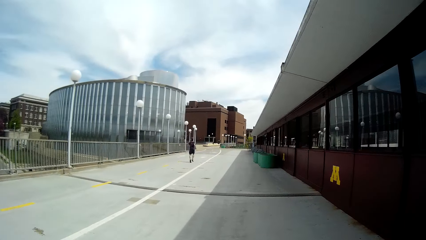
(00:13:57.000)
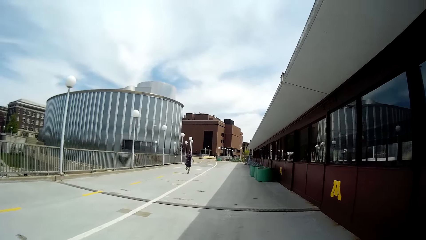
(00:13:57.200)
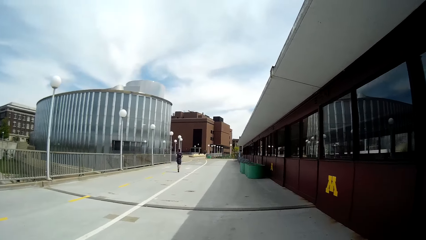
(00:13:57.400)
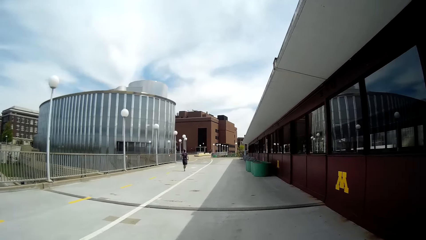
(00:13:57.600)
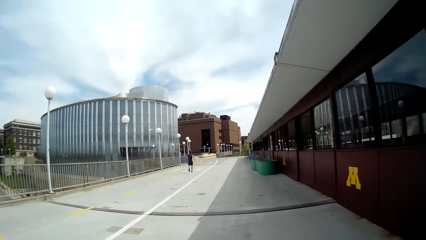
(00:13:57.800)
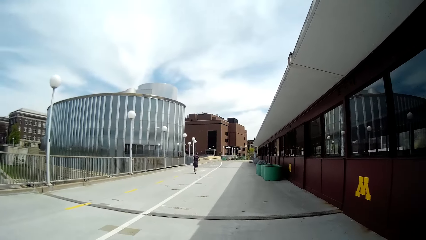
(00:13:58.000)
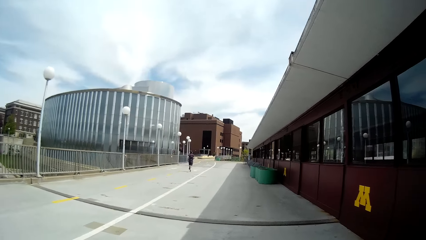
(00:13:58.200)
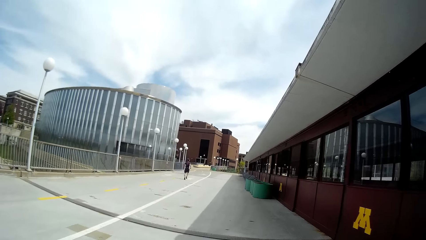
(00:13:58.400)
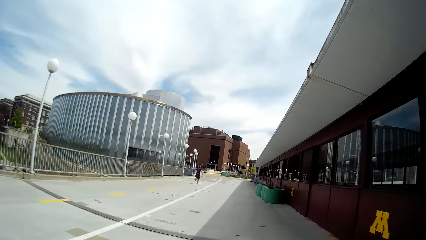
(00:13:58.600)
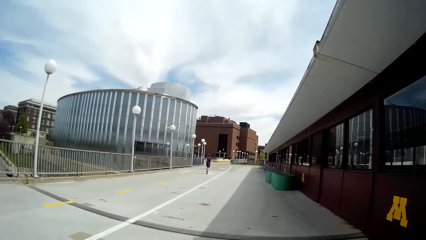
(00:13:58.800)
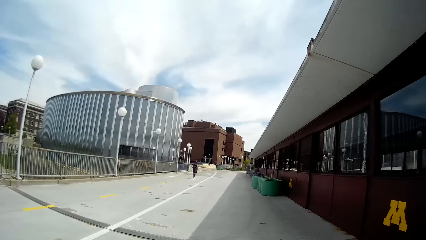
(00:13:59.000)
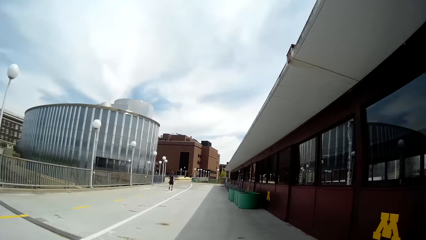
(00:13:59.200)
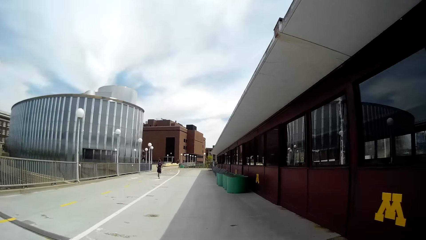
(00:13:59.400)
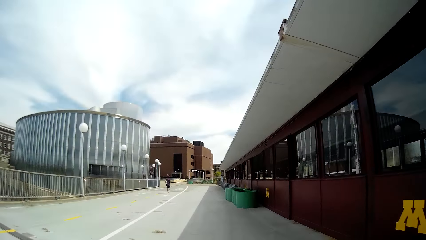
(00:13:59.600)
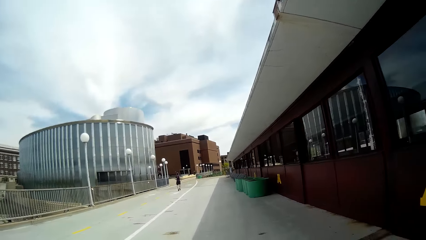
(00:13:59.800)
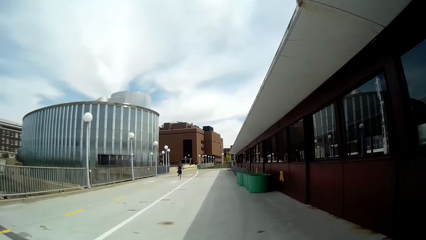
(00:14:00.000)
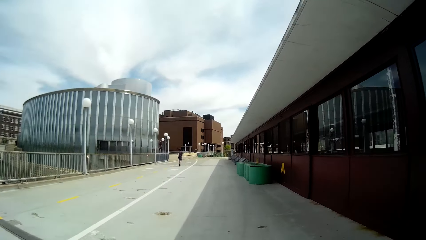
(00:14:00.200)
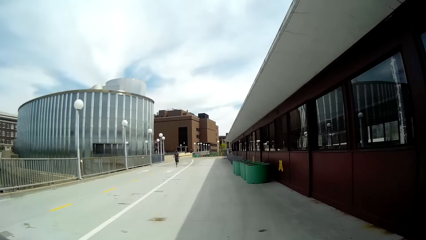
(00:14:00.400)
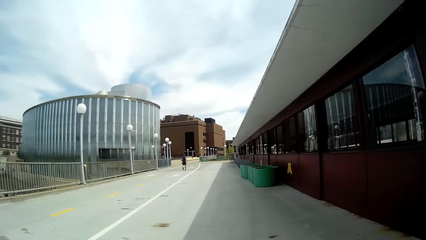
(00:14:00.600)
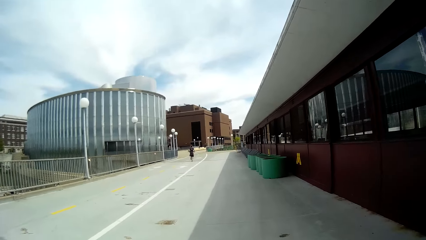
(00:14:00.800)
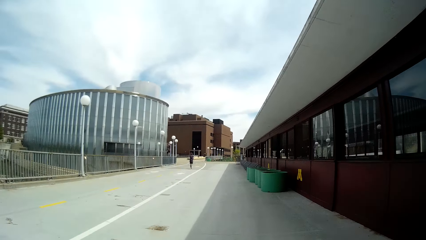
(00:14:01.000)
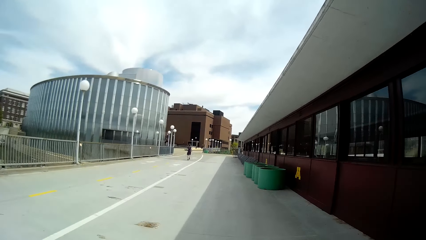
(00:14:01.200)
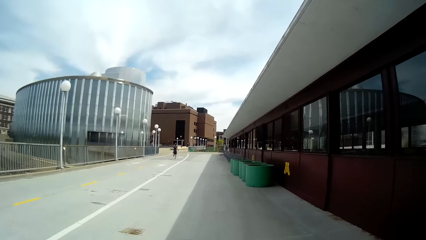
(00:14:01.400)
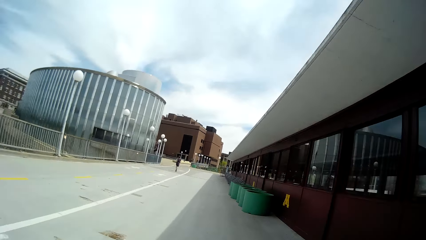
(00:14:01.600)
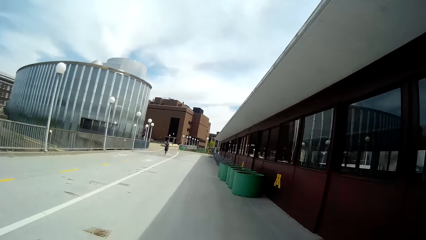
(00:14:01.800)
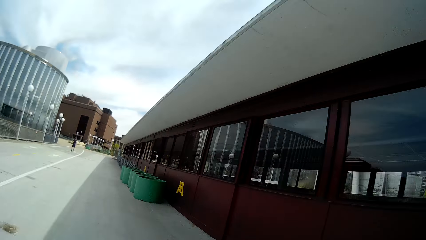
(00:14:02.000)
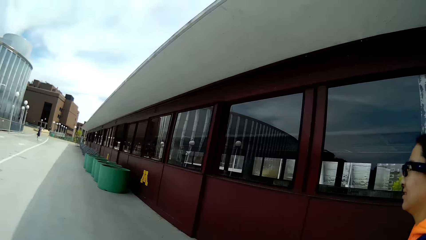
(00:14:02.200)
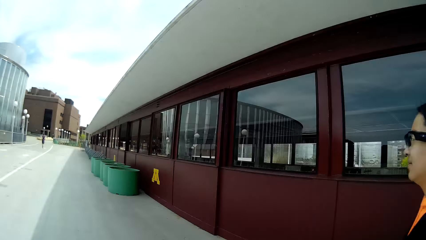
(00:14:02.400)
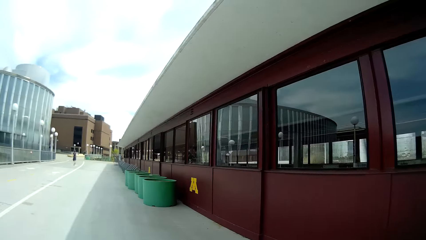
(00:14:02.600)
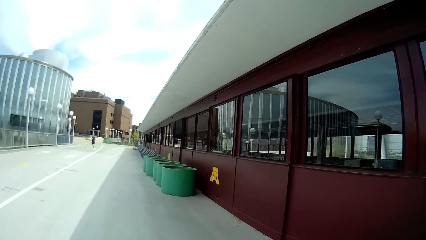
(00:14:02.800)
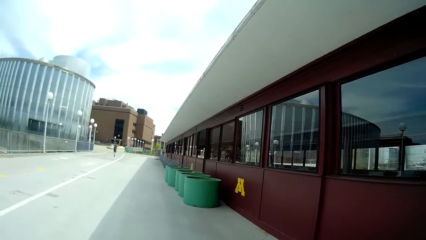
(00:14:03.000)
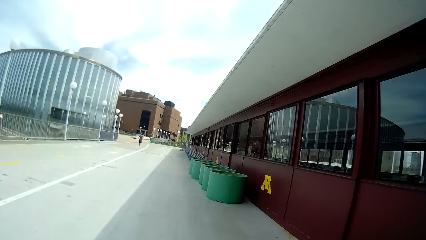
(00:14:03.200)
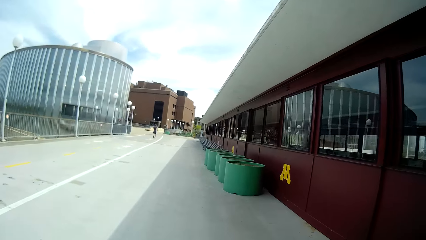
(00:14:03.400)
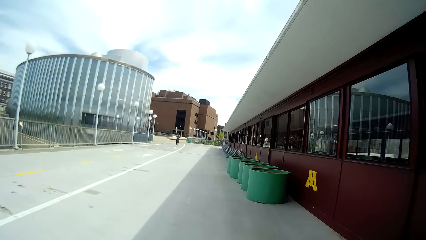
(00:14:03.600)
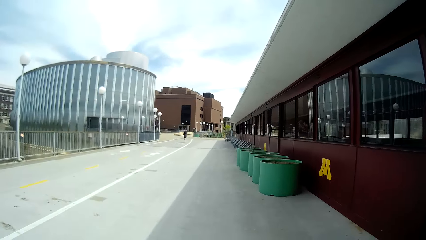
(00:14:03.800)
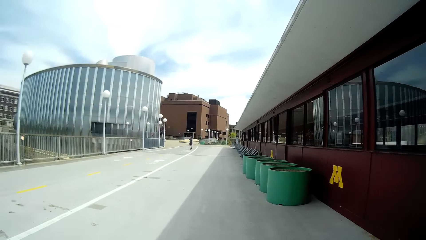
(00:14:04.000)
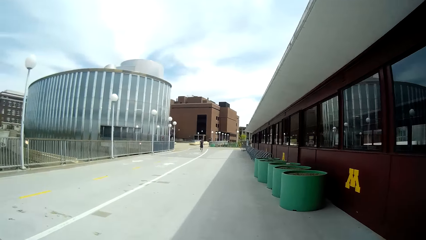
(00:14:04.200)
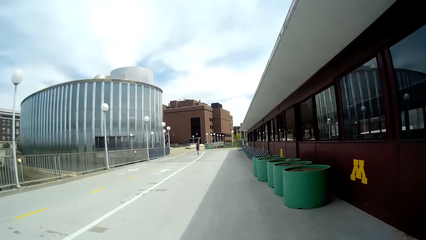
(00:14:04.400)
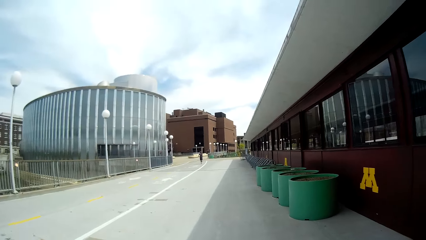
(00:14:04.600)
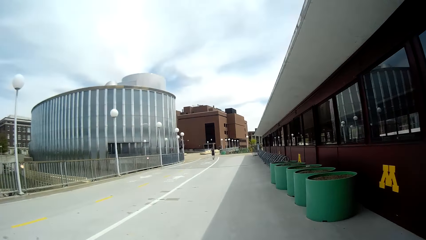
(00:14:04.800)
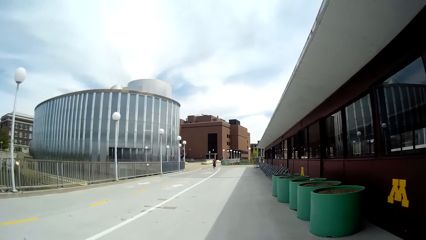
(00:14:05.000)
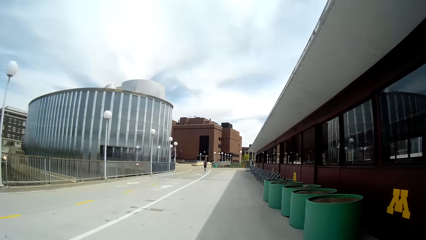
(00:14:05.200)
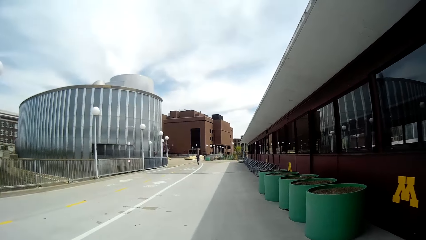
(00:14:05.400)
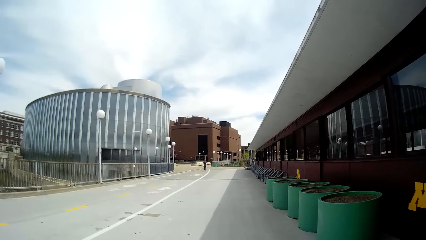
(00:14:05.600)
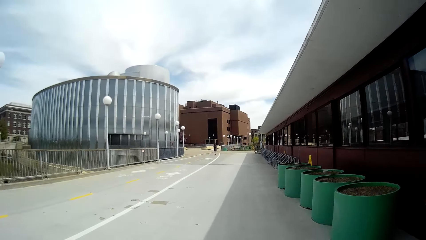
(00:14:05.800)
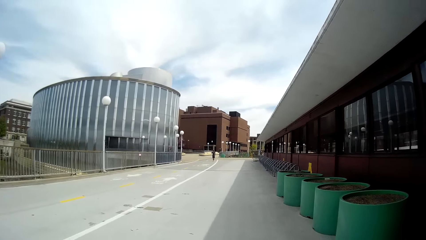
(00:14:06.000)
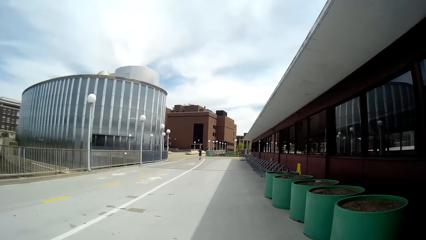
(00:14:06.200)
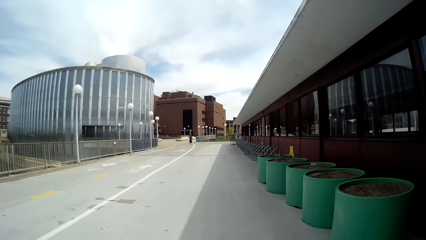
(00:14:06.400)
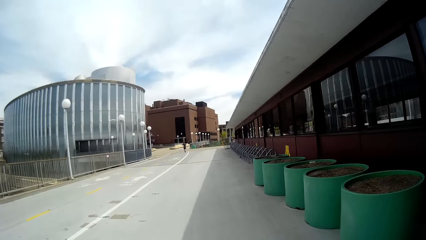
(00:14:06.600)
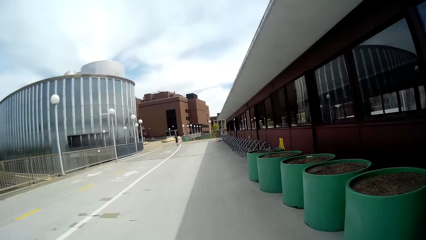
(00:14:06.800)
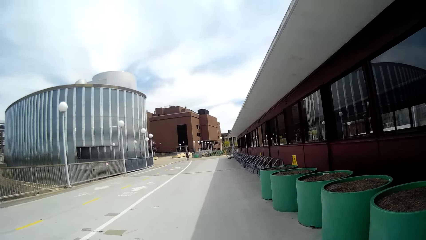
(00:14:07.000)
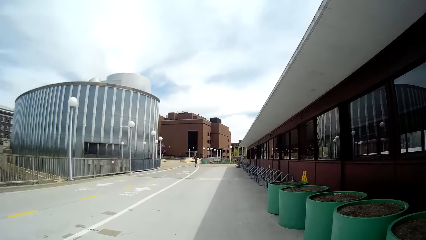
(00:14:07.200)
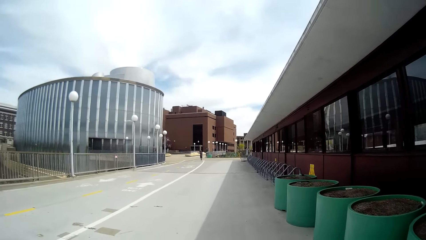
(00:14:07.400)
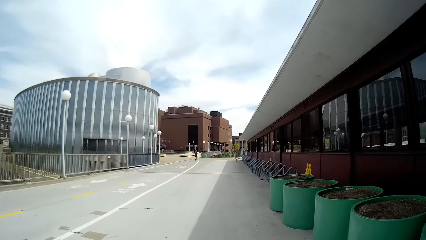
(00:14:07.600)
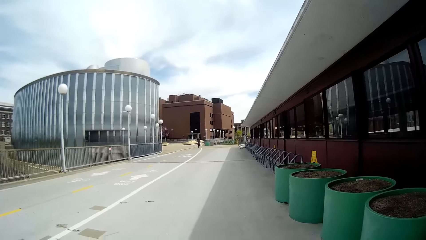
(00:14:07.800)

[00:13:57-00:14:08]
The camera wearer walks beside the lady.

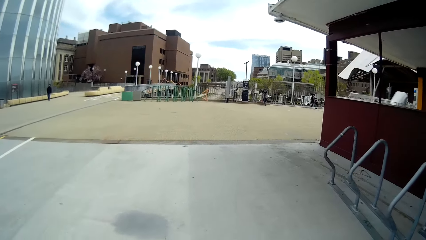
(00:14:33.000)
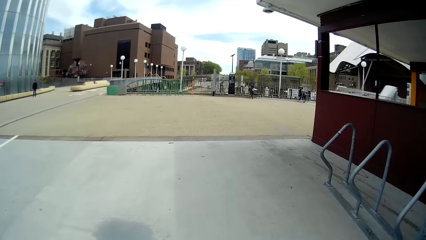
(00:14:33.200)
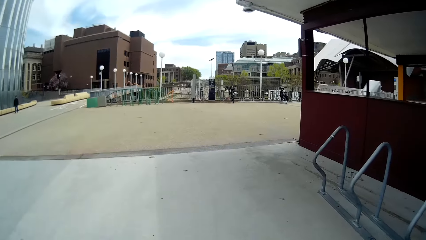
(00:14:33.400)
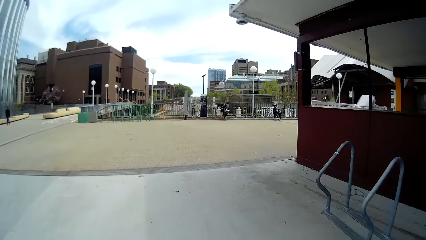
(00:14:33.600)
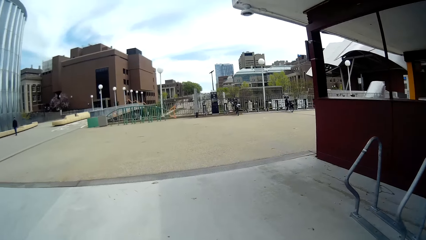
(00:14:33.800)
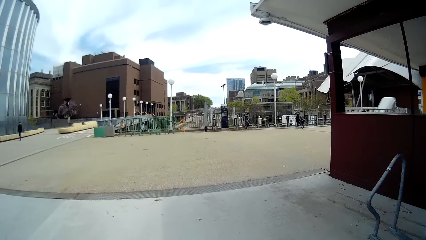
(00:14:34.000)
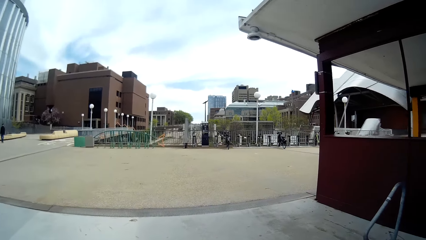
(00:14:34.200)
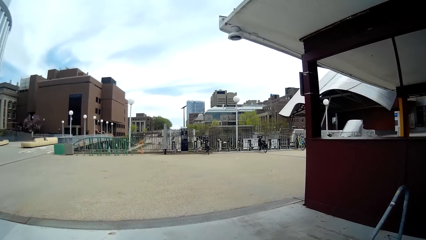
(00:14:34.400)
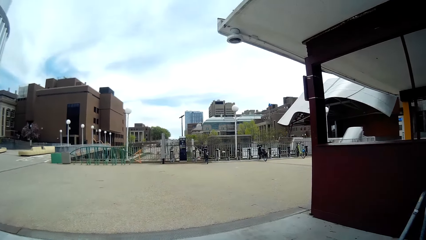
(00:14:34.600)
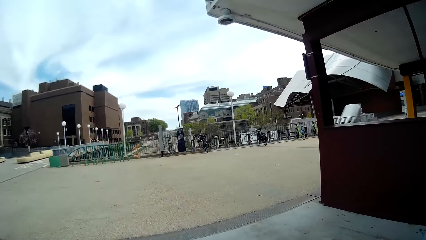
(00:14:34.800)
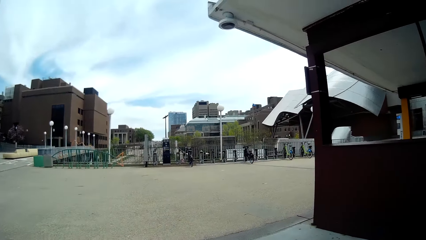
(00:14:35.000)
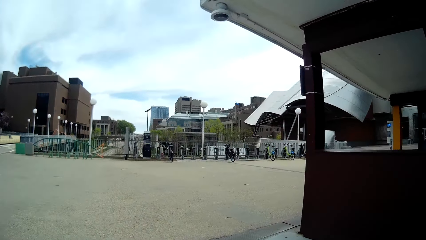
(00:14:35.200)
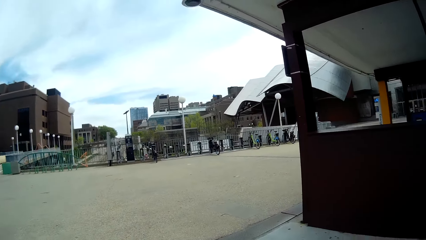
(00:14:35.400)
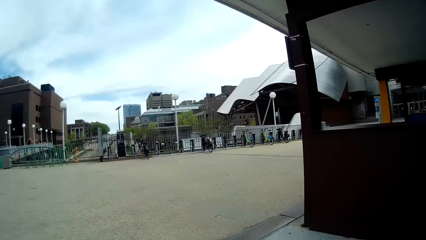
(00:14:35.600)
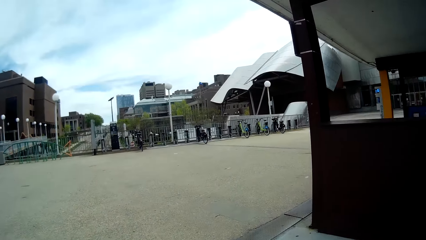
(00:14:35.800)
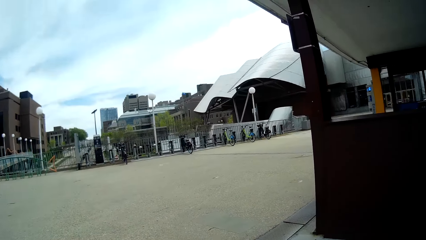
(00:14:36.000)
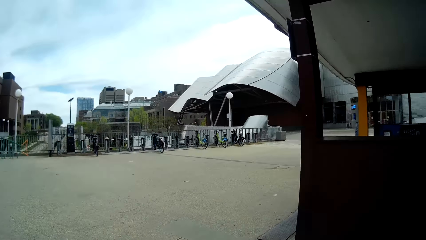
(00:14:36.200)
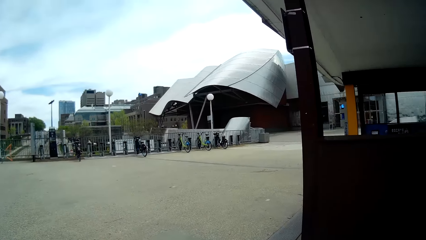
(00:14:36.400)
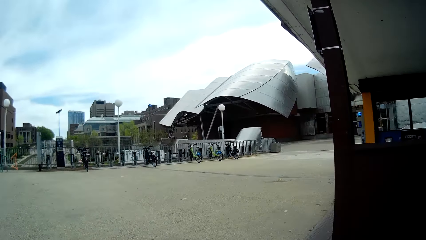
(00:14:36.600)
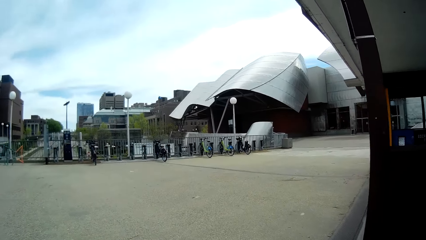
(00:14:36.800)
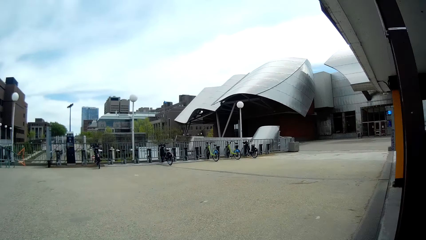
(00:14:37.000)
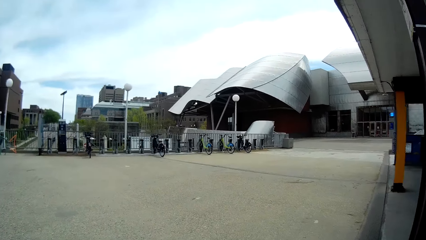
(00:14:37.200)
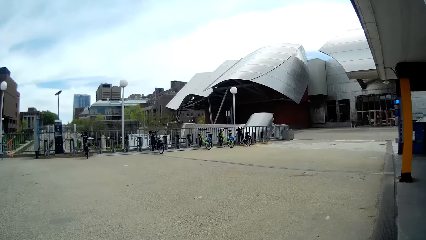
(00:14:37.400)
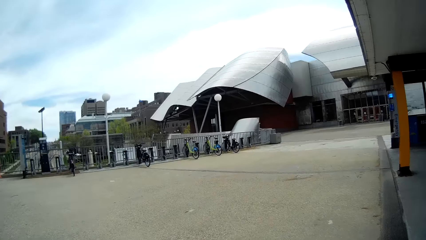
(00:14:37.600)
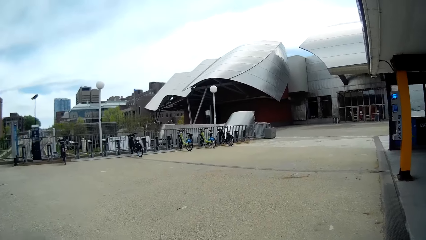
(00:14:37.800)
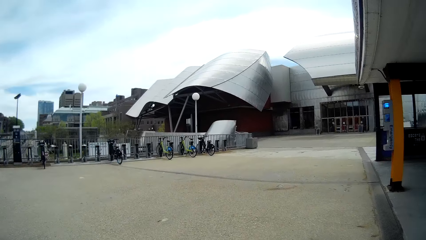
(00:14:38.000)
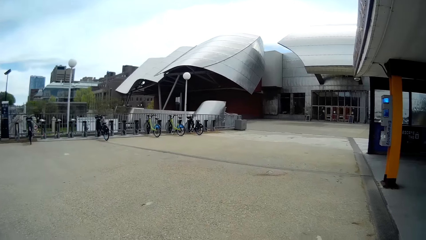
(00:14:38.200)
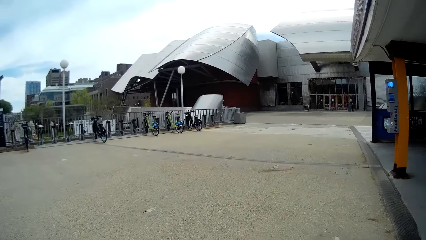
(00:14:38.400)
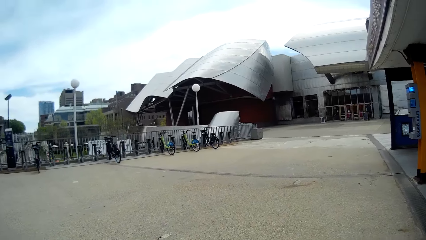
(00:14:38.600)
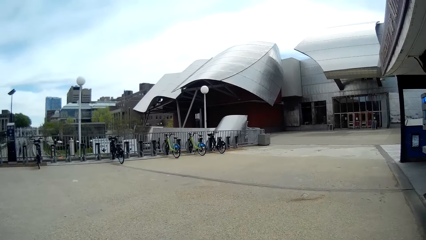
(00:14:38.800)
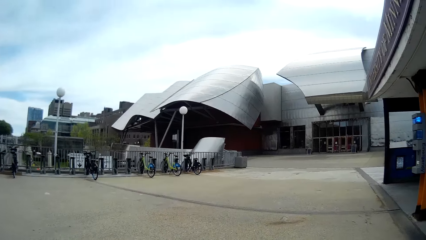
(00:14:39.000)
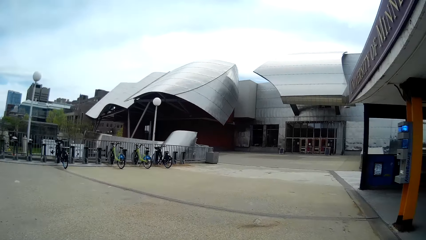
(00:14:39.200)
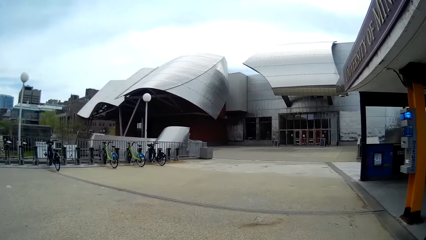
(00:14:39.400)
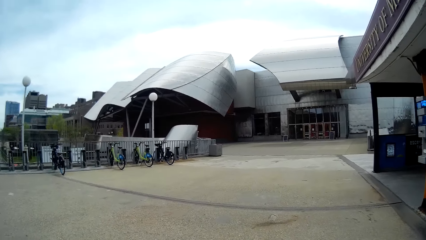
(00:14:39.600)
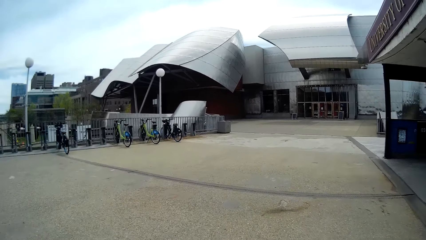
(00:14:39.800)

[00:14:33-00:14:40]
The woman converses with the camera wearer.
